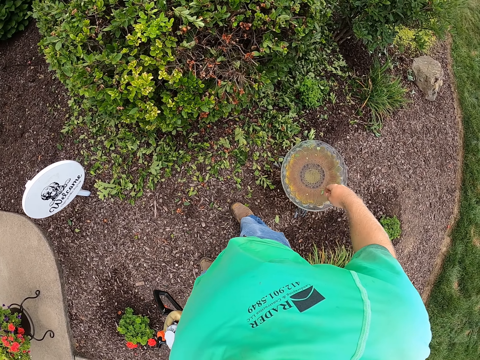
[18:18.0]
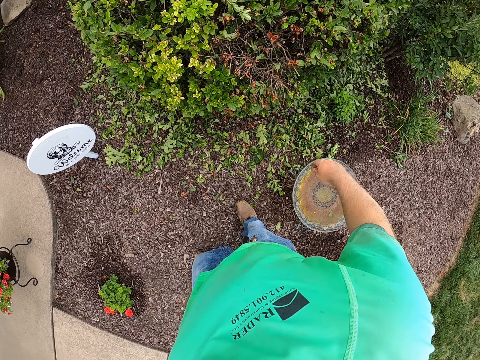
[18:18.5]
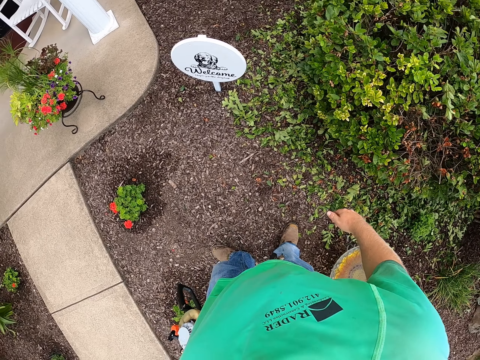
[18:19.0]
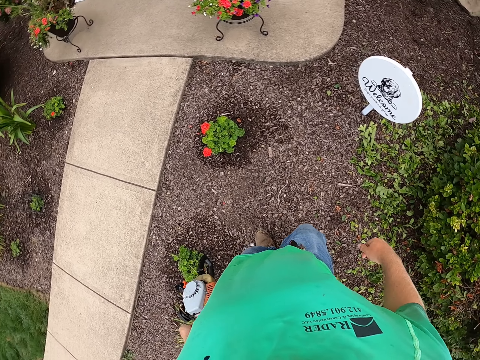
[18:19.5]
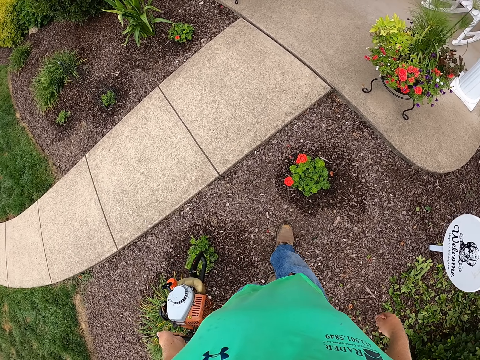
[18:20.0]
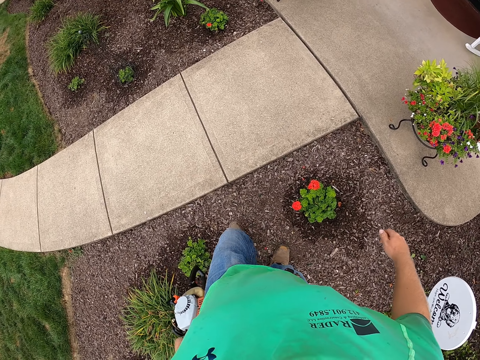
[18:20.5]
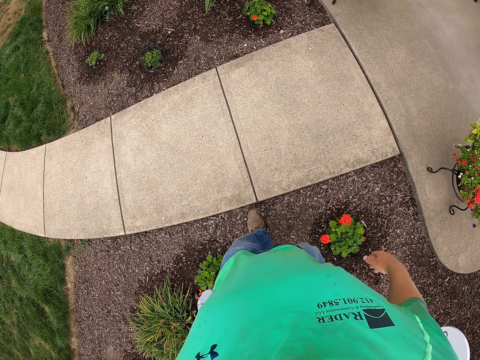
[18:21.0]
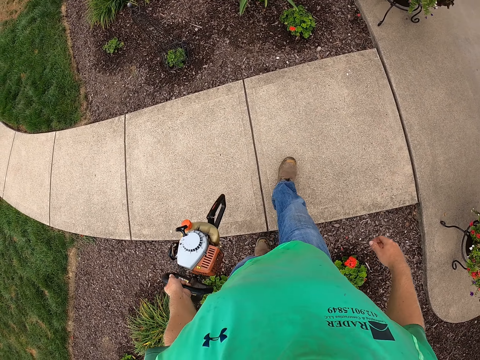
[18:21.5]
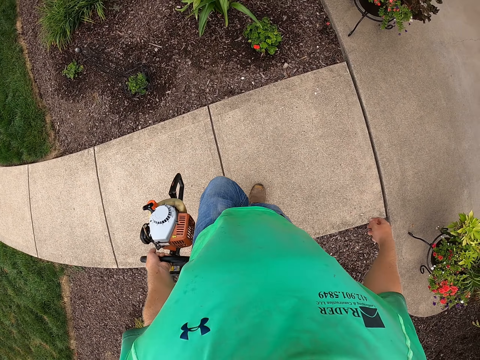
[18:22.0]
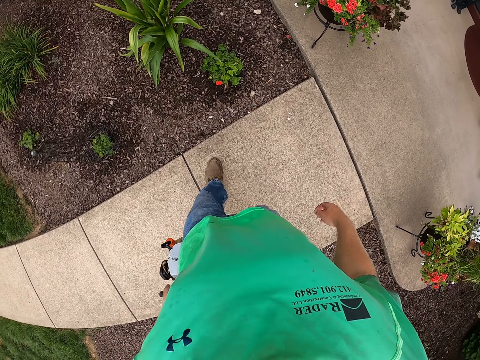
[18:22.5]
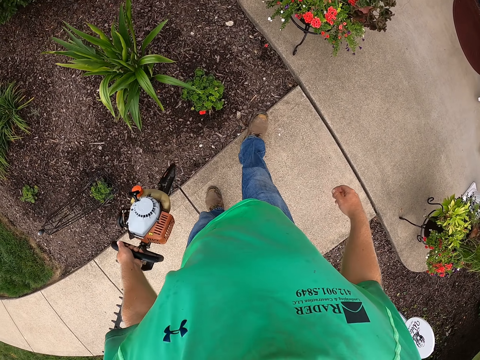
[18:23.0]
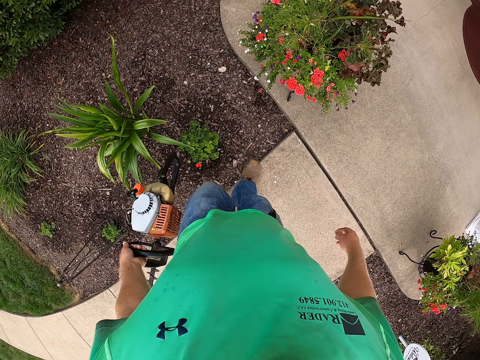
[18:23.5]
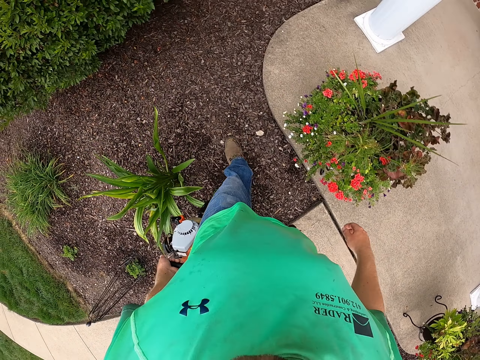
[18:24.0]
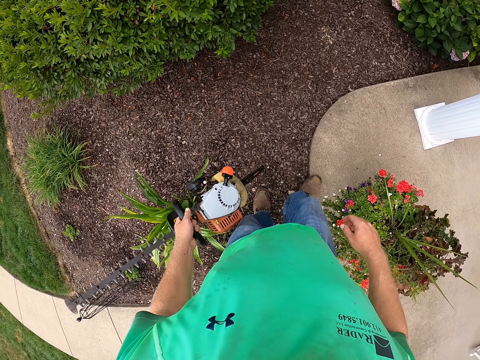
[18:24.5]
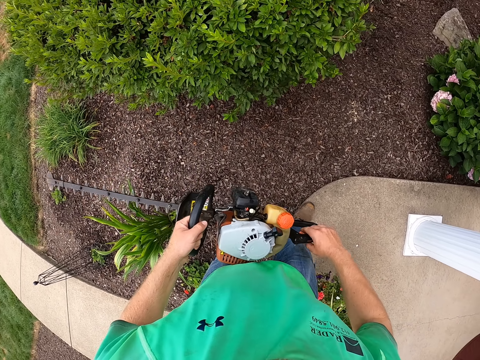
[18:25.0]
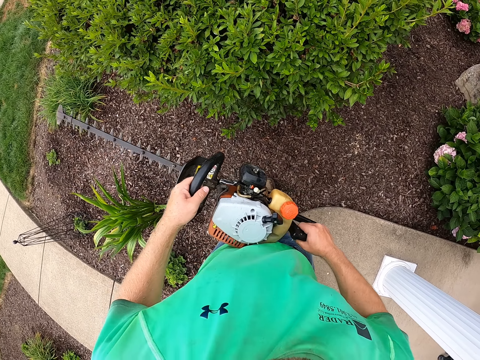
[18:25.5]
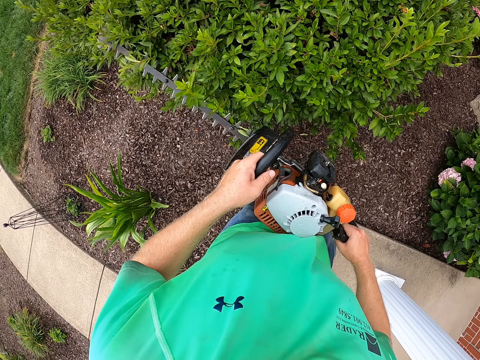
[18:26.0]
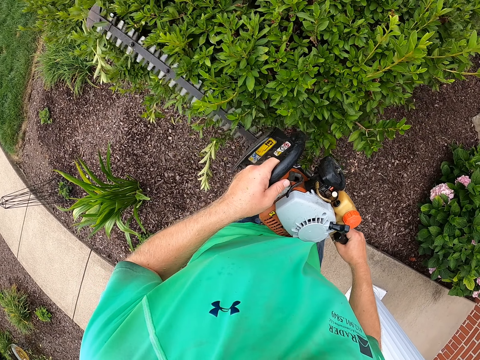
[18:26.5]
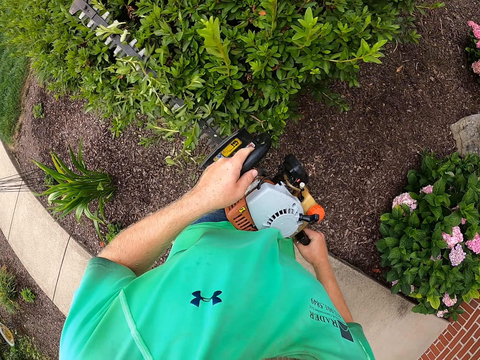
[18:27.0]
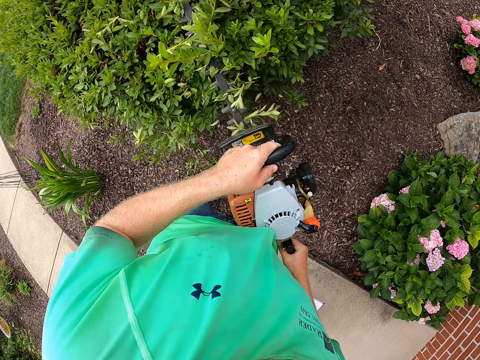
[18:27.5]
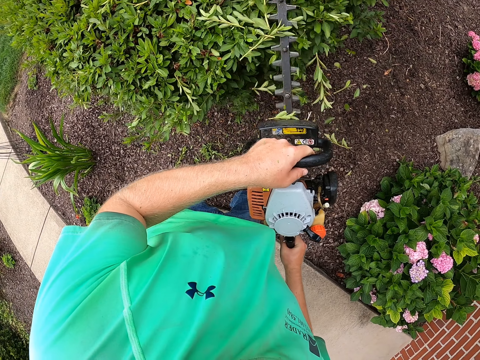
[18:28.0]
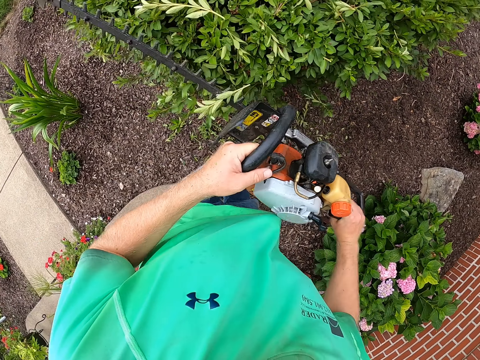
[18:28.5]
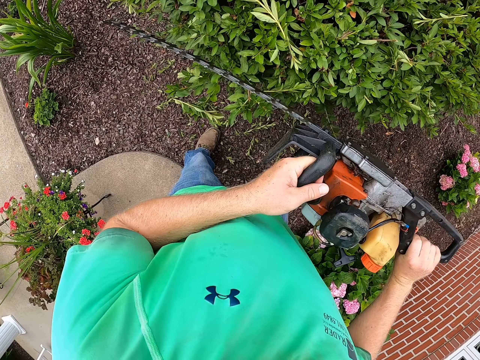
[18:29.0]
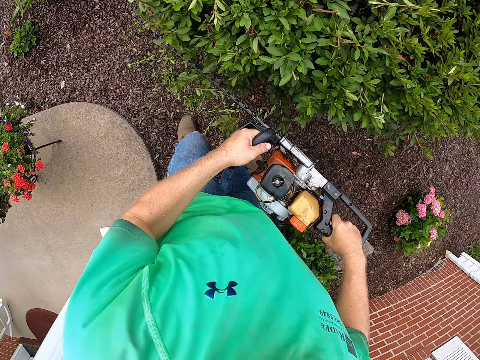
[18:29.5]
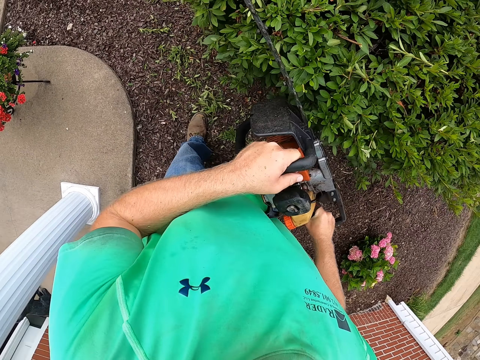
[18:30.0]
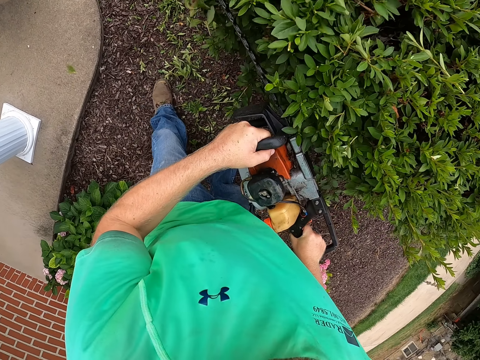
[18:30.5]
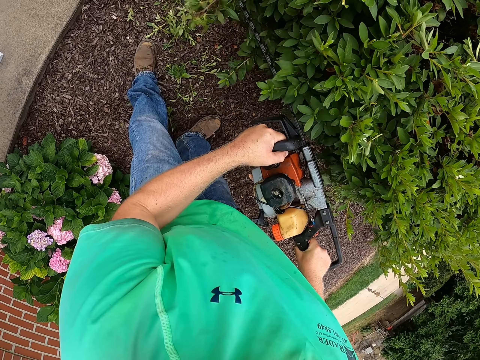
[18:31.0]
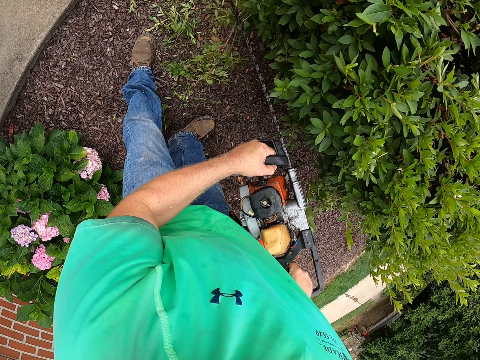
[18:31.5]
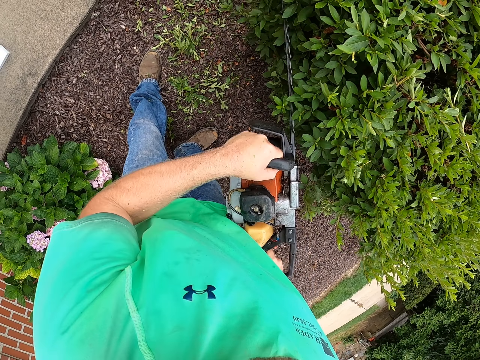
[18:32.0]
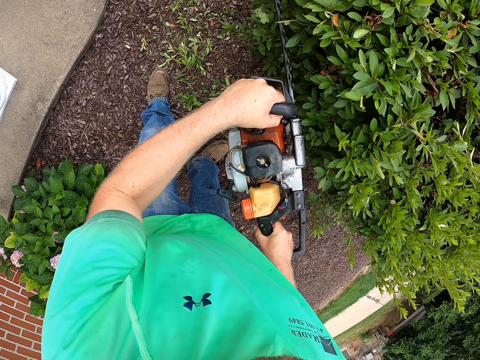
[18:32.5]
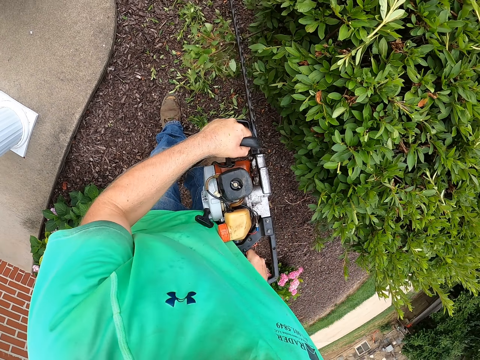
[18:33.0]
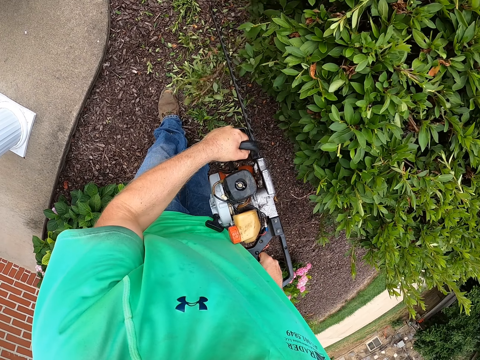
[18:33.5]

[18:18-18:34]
The camera wearer walks. They hold the hedge trimmer with both hands. They trim hedges with the hedge trimmer in both hands. They trim hedges again.

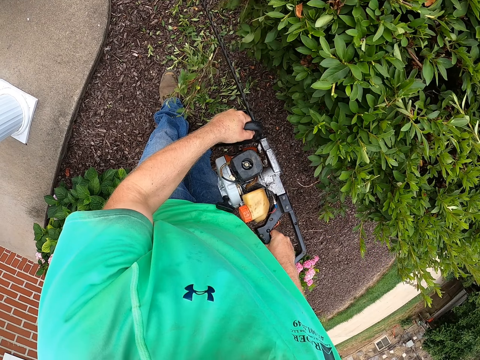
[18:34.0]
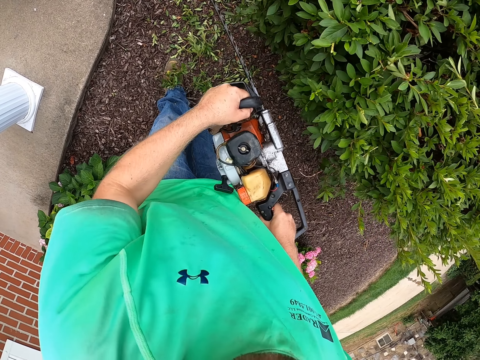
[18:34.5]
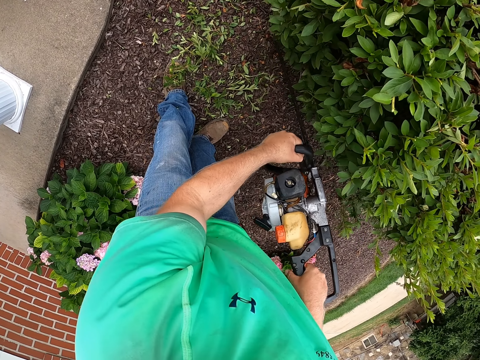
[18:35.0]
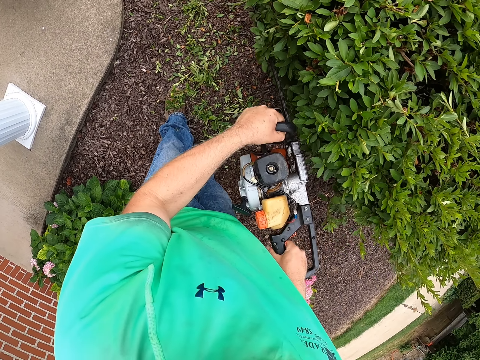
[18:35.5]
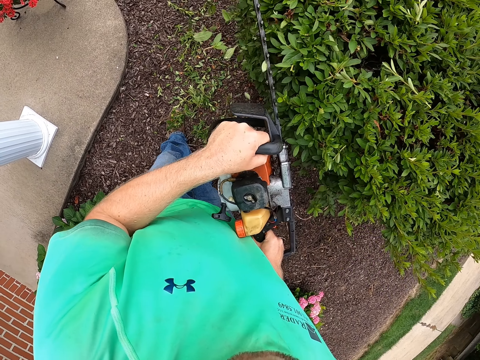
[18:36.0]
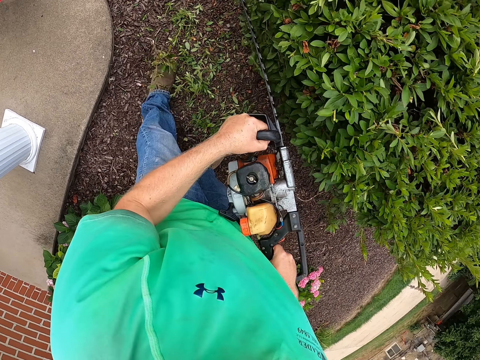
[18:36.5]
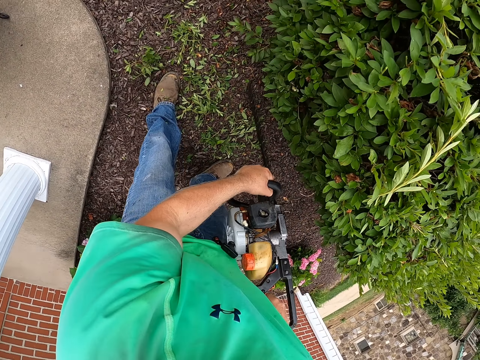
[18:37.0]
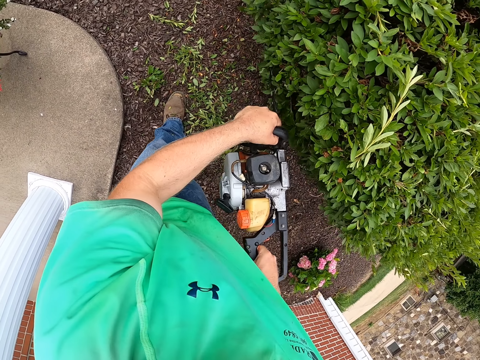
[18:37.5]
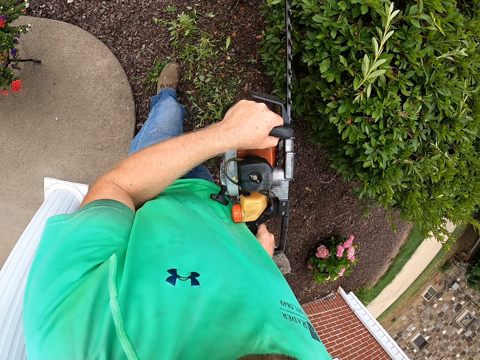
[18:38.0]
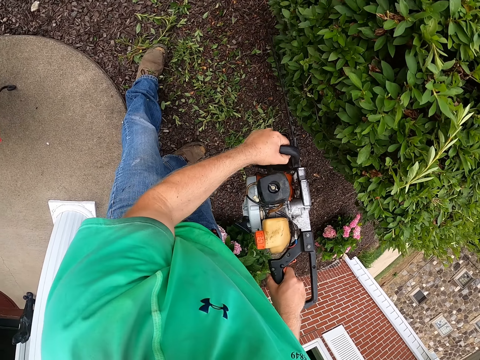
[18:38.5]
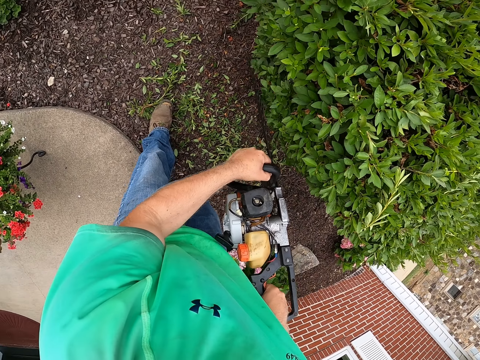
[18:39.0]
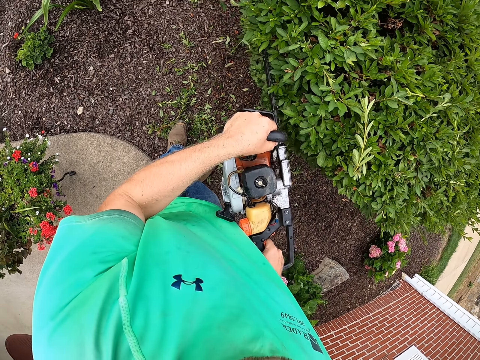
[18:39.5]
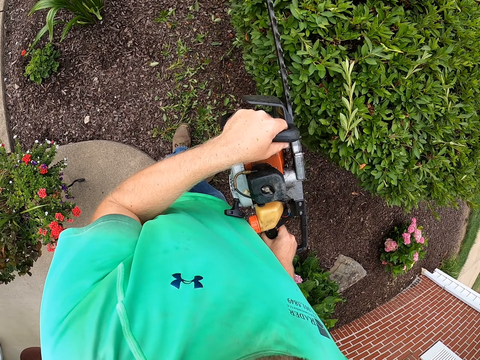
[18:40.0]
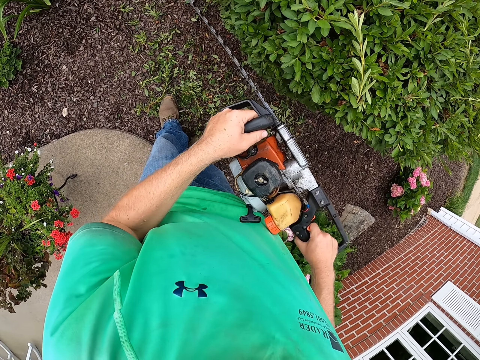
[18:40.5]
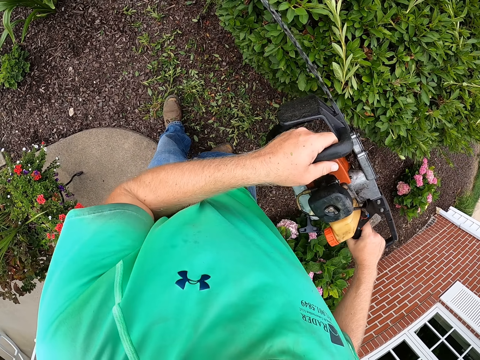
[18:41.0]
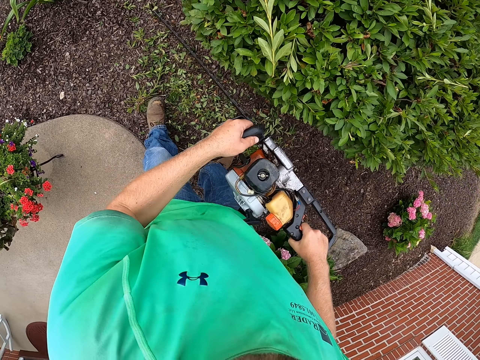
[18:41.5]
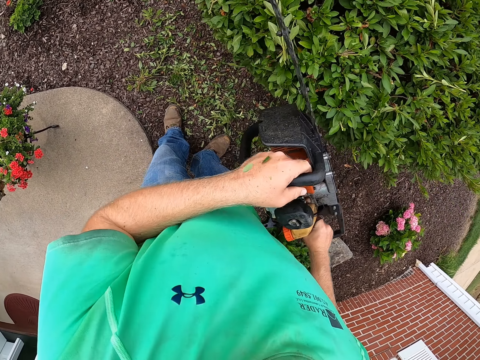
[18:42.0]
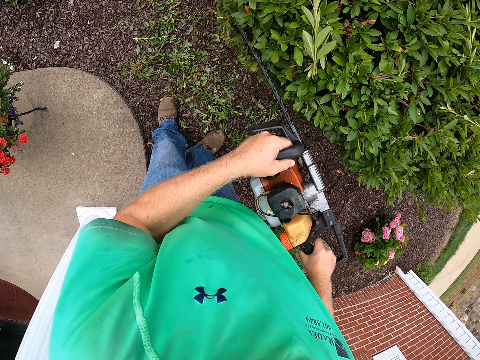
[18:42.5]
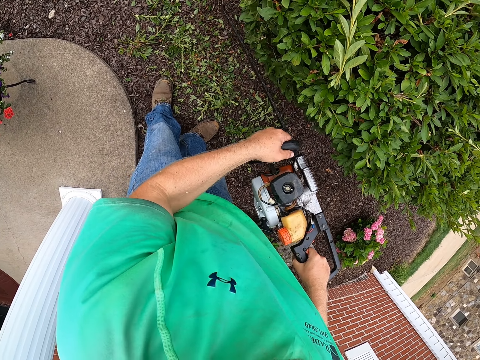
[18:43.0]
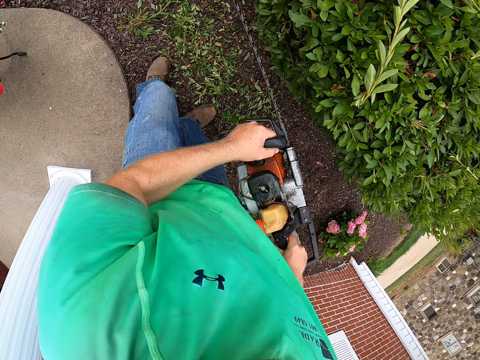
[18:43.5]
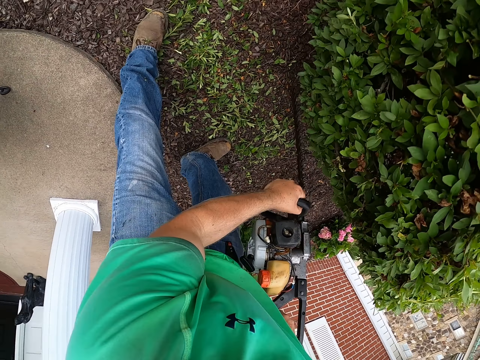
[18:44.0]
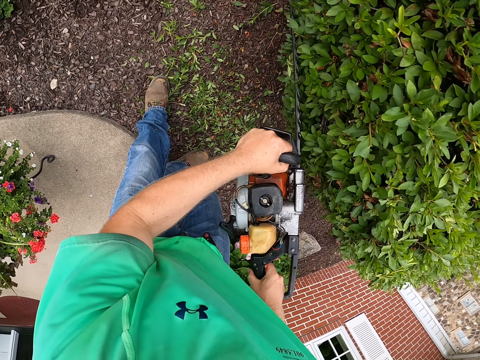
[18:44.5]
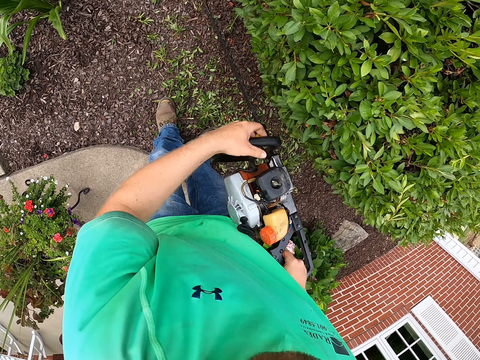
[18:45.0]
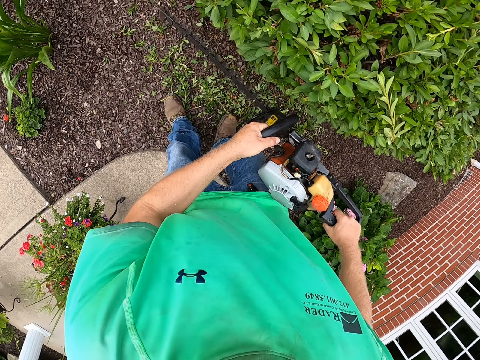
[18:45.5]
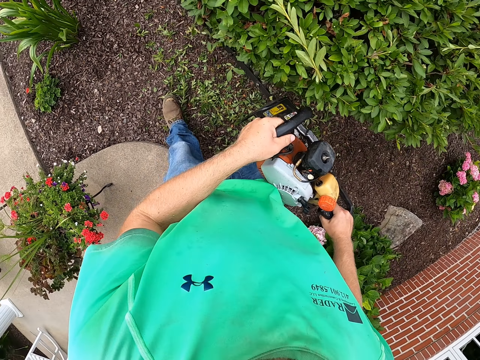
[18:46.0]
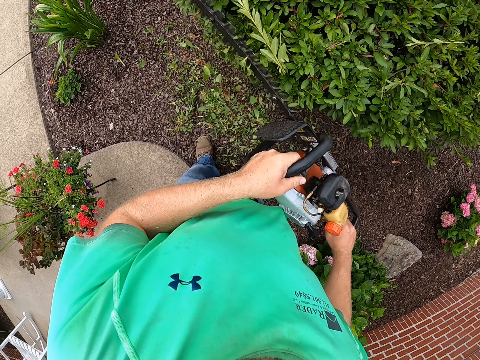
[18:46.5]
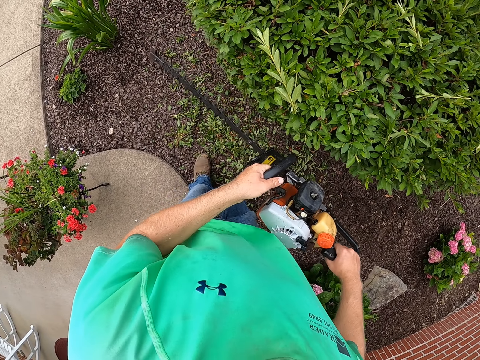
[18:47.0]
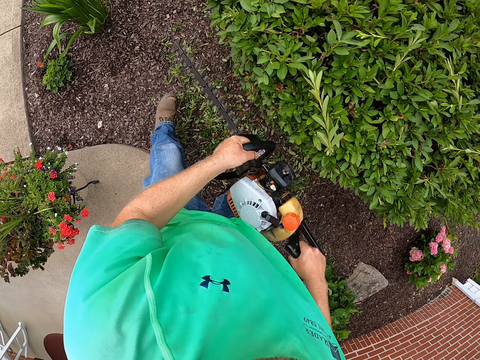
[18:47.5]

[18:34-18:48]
The camera wearer trims hedges with the hedge trimmer in both hands. They trim hedges with the hedge trimmer in both hands again.
